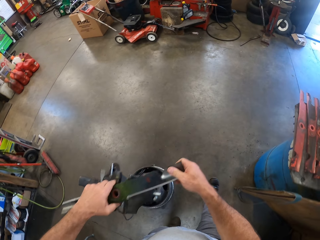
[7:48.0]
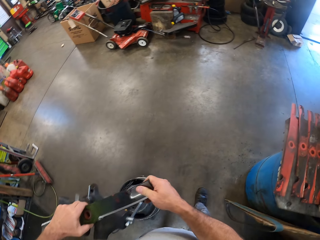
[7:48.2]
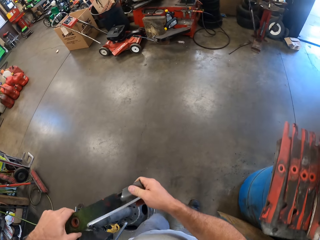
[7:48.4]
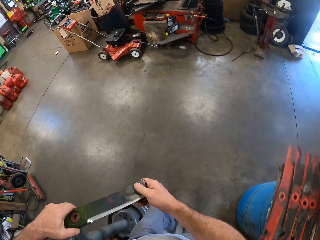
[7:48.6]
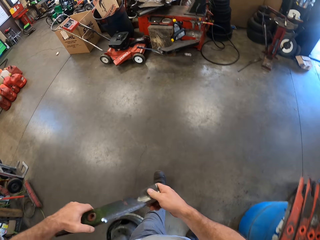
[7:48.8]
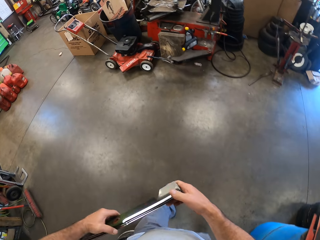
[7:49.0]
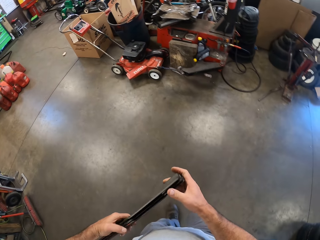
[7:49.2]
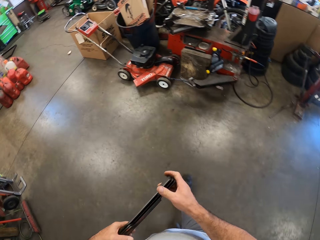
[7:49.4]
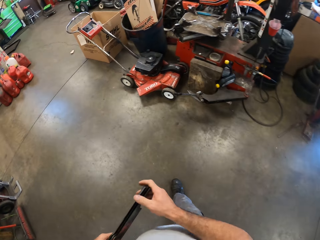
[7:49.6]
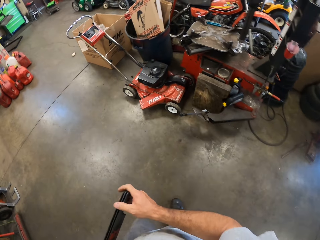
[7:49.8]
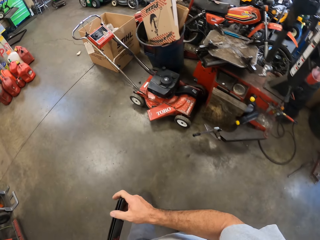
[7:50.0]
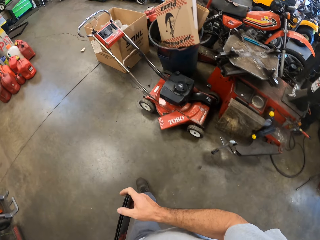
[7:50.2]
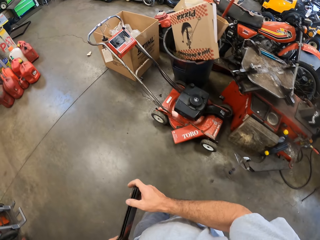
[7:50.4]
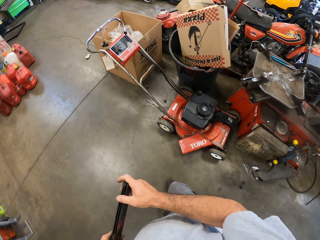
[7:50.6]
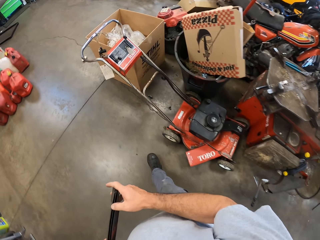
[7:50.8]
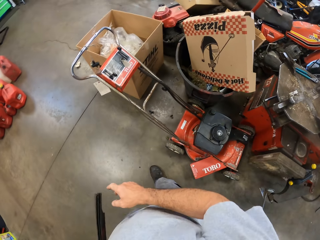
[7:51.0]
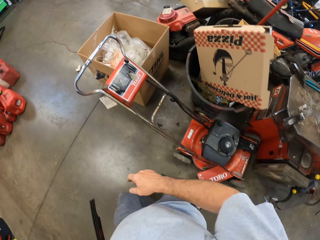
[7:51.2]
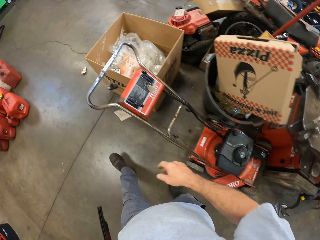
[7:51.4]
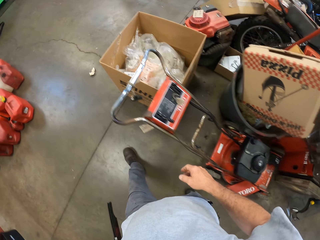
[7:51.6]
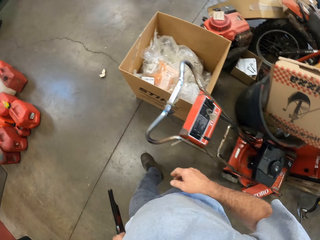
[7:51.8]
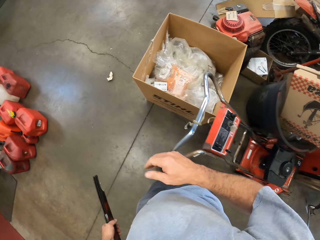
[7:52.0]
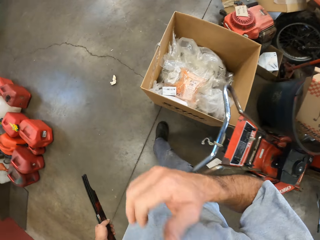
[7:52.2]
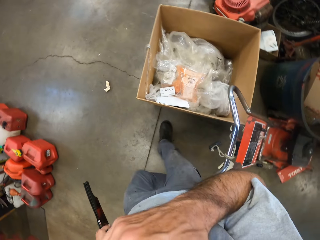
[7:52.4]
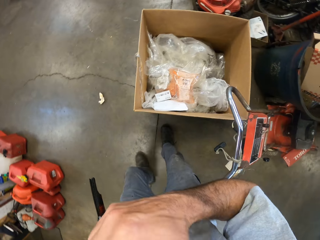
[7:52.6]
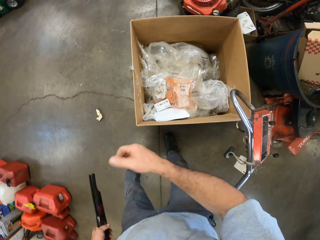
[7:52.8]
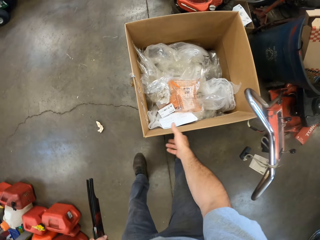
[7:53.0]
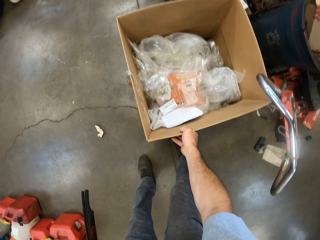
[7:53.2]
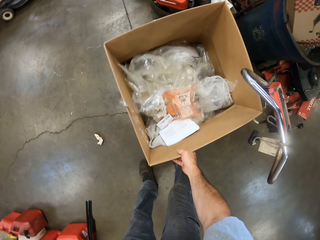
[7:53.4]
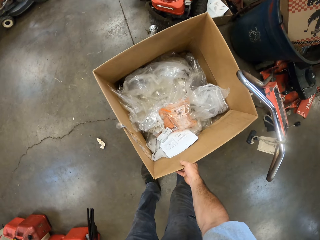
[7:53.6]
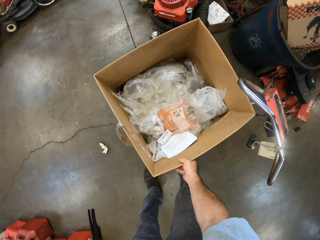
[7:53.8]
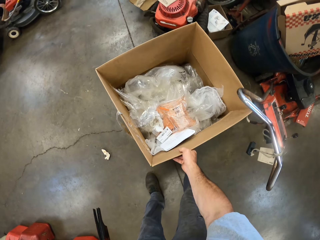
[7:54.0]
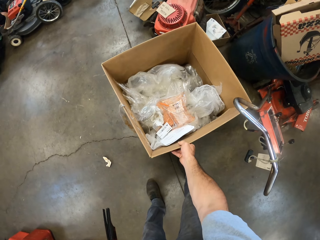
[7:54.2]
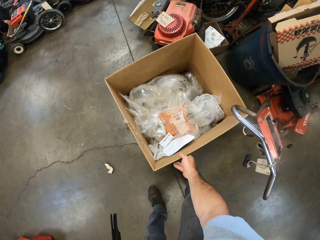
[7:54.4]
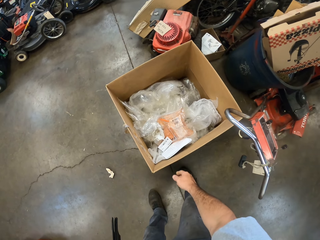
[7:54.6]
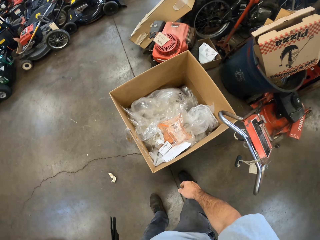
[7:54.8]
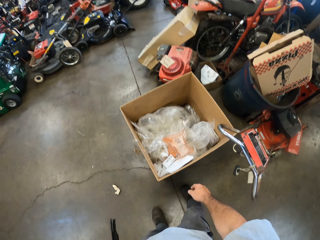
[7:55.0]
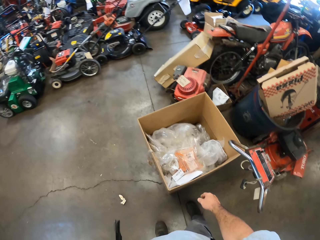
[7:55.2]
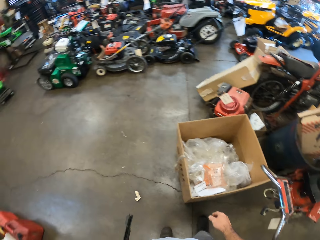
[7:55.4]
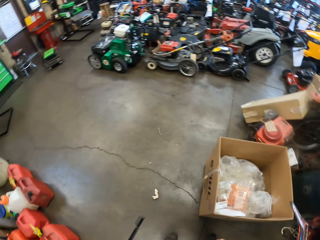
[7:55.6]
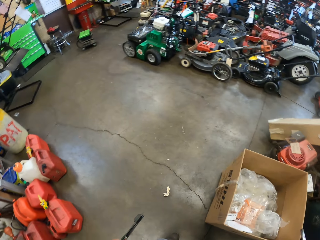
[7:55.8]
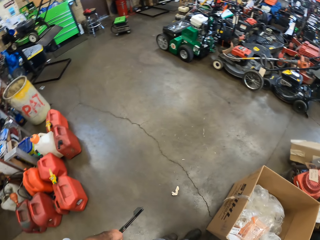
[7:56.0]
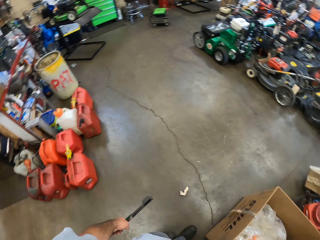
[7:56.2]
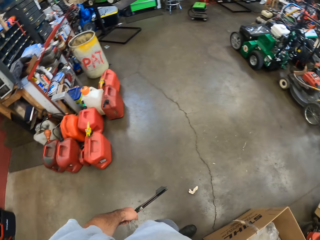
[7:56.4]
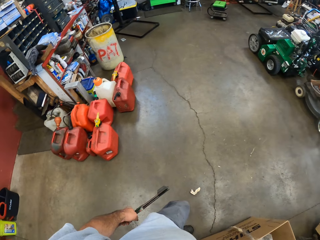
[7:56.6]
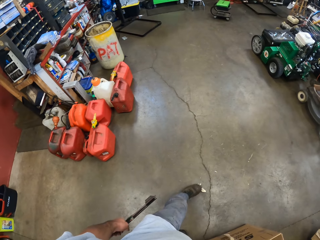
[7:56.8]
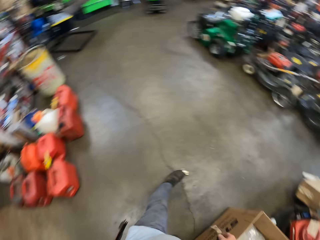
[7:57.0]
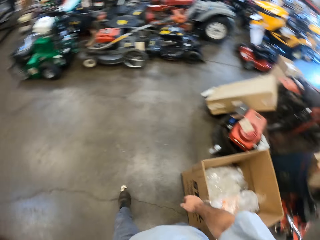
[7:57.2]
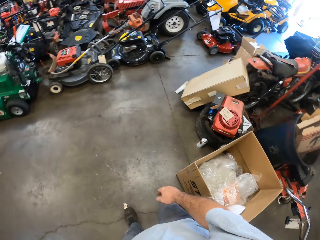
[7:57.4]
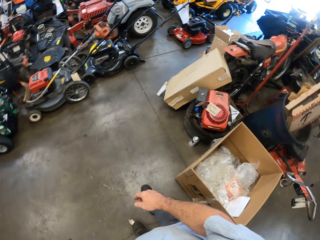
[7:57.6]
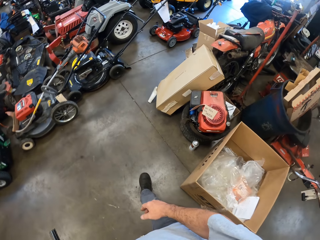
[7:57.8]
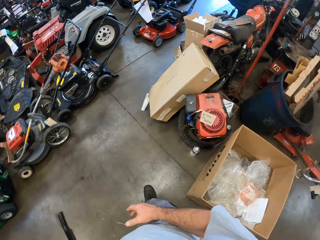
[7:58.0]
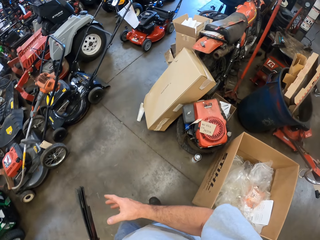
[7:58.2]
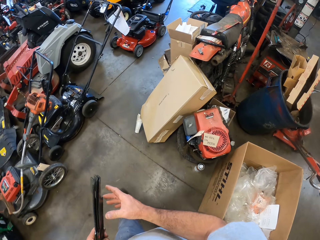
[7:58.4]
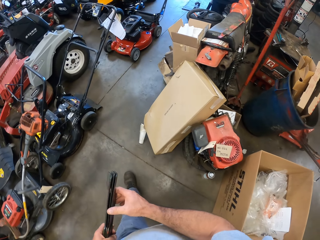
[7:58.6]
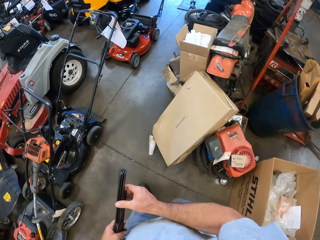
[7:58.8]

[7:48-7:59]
The camera wearer picks up the blades on the vise with both hands. He walks around the garage to a carton. He holds the blades in his left hand. He raises his right hand towards his face, touches his face and lowers his hand down. He bends down. He pulls the open box or carton. He looks inside the open box. He touches the carton with his right hand. He pushes the open box with his right hand. He stands up. He looks around the garage. He walks around the garage to a bin.

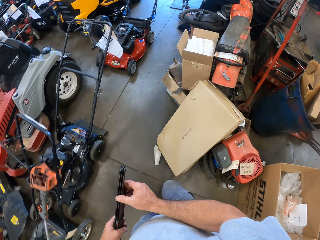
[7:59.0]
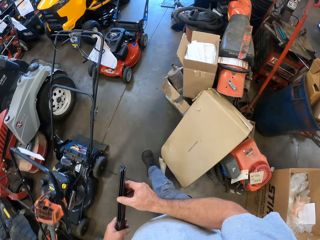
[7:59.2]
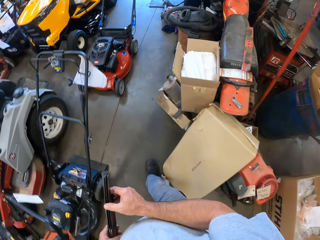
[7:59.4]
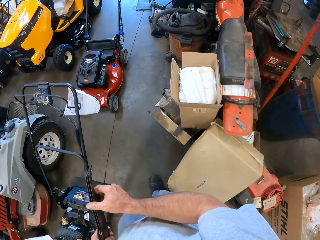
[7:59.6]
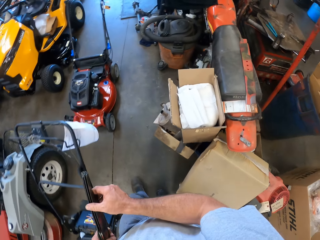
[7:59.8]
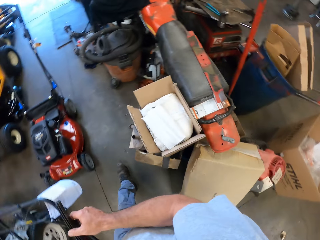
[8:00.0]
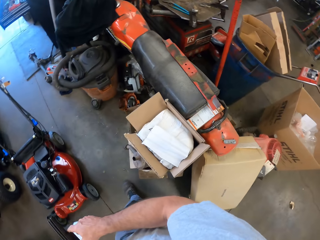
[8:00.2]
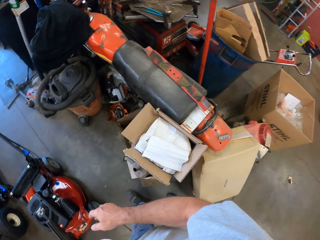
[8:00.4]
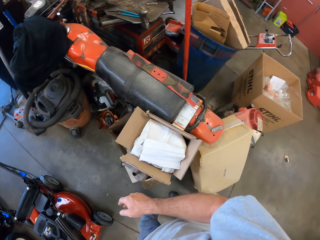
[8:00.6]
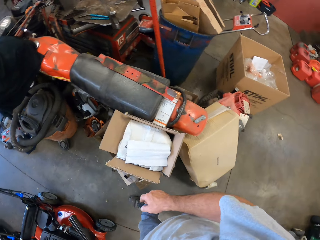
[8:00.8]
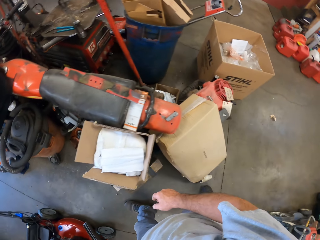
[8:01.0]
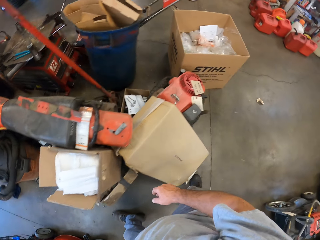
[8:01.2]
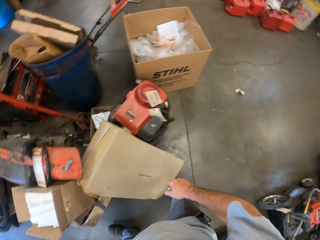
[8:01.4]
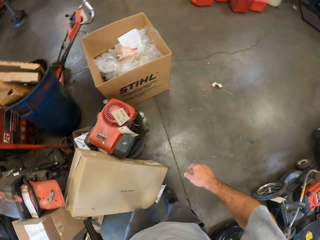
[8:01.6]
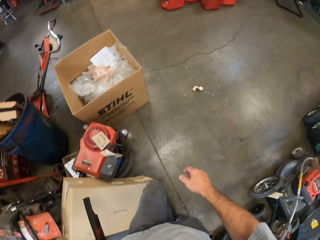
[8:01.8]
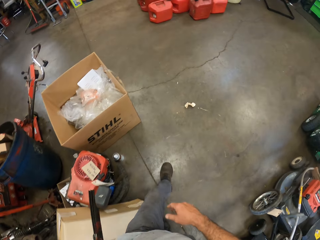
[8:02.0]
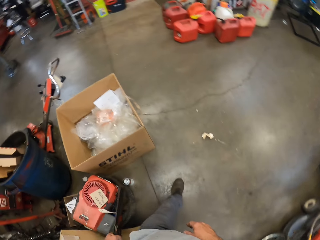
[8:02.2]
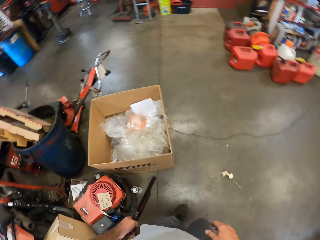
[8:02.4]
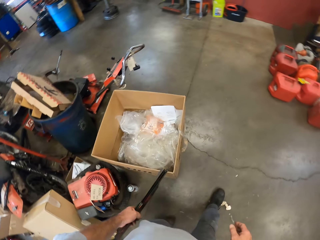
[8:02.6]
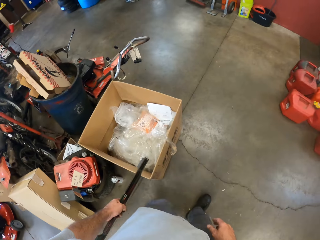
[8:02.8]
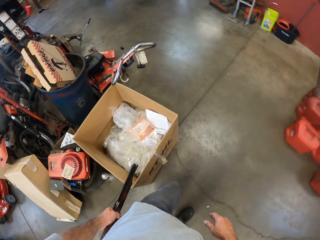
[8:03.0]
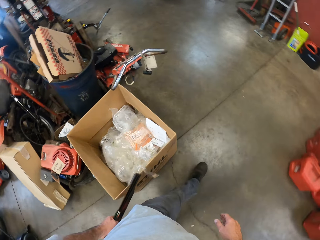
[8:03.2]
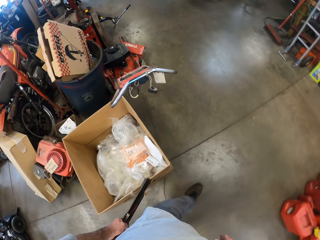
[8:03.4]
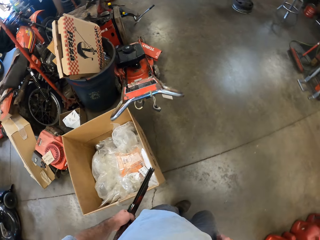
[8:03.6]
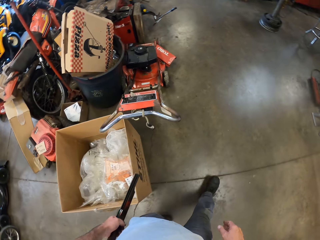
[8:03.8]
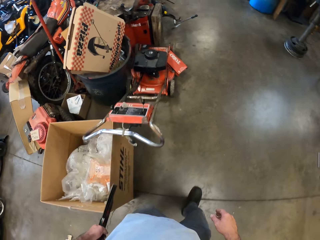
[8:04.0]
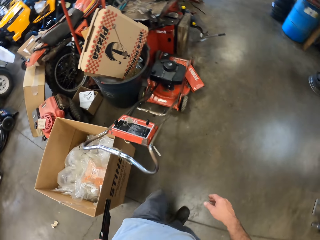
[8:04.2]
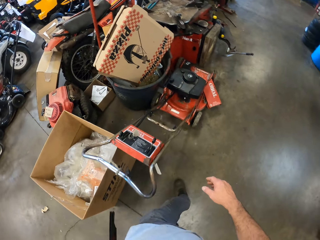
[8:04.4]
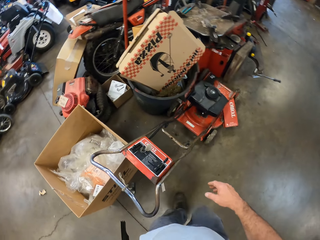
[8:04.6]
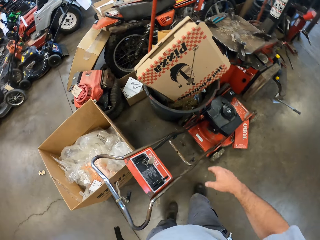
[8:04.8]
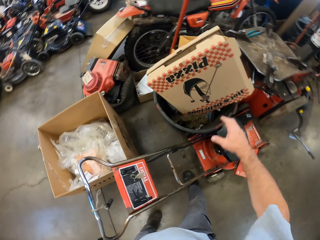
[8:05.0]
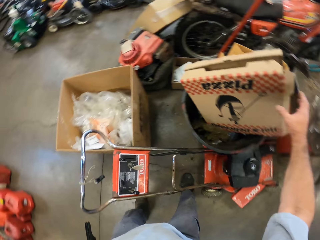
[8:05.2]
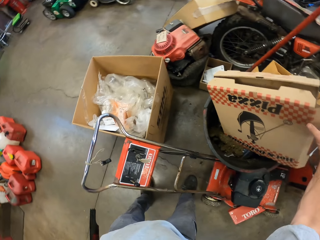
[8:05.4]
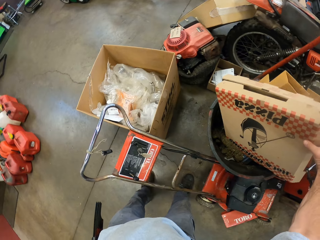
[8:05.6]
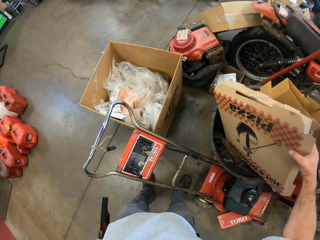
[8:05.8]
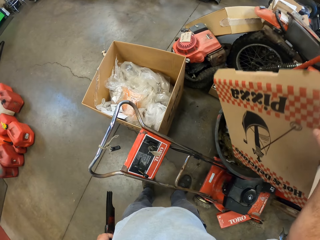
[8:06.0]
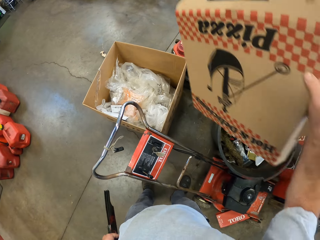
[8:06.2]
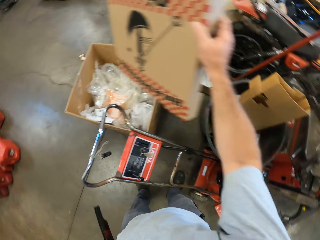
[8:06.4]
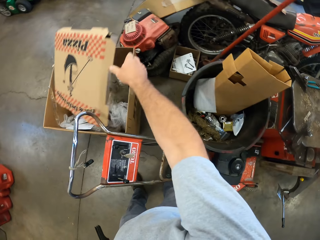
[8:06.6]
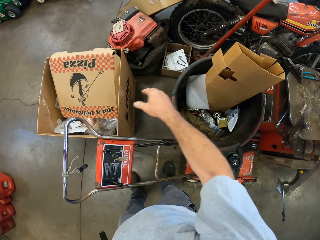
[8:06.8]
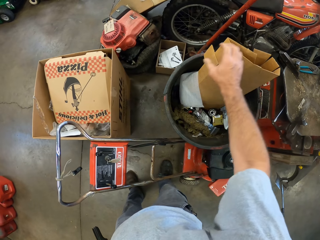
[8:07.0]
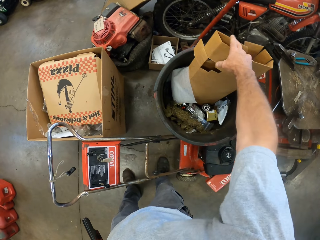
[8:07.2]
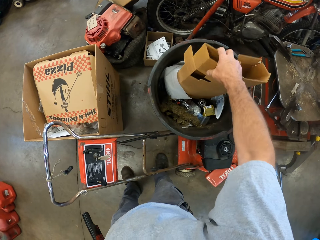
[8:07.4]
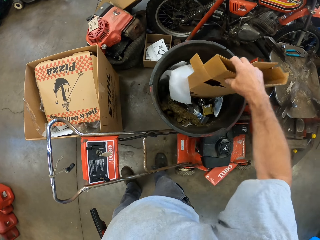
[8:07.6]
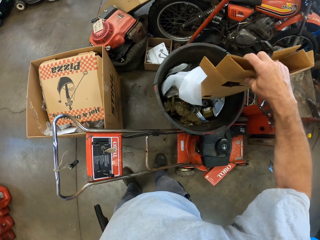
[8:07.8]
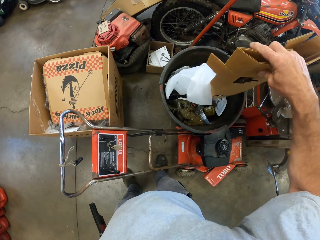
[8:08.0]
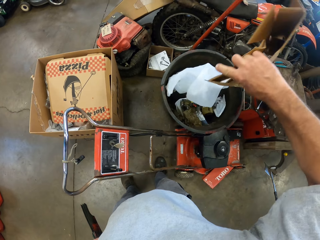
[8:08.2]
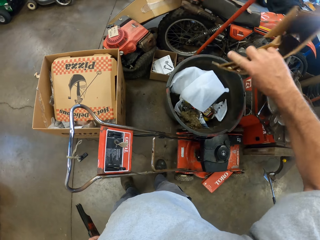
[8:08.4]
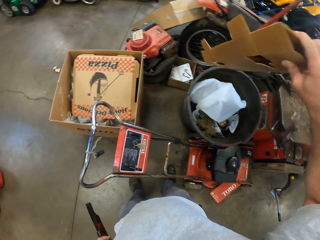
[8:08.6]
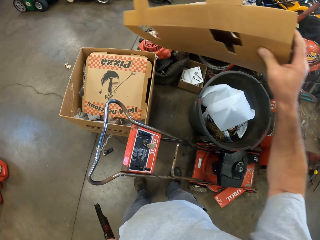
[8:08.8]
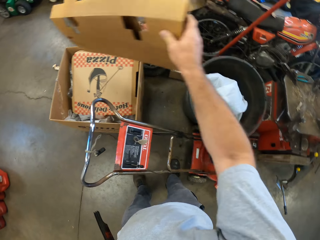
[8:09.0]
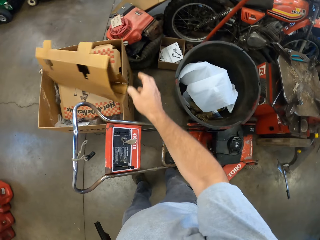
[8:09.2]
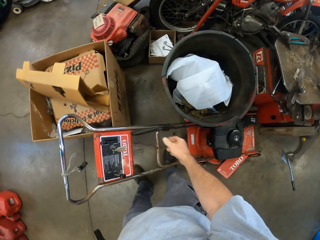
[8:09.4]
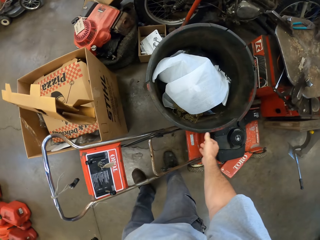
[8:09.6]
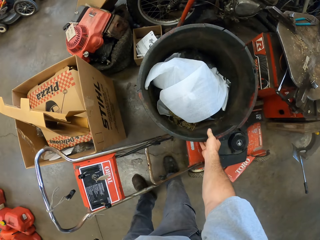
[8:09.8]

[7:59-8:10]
The camera wearer holds the lawn mower blades with both hands. He holds the lawn mower blades in his left hand. He walks around the garage. He picks up the pizza box from the trash bin. He throws the pizza box in the open box. He picks up a carton in the trash bin. He throws the carton in the open box.
